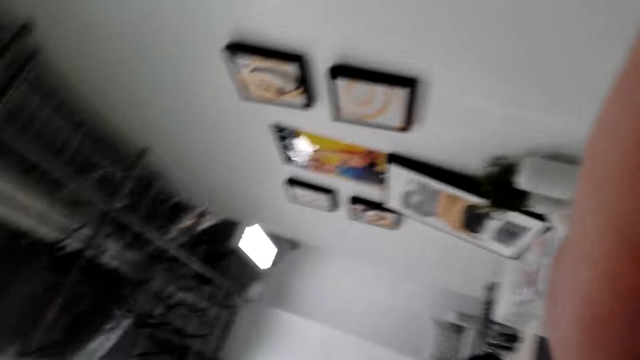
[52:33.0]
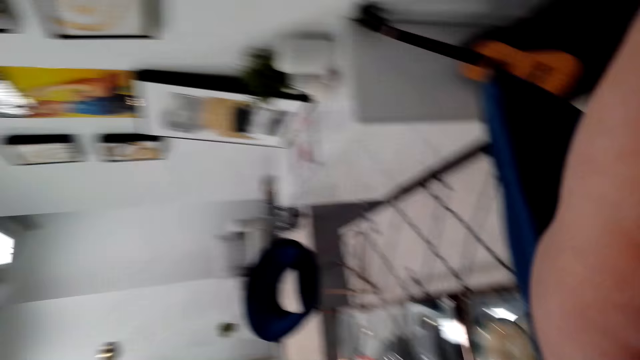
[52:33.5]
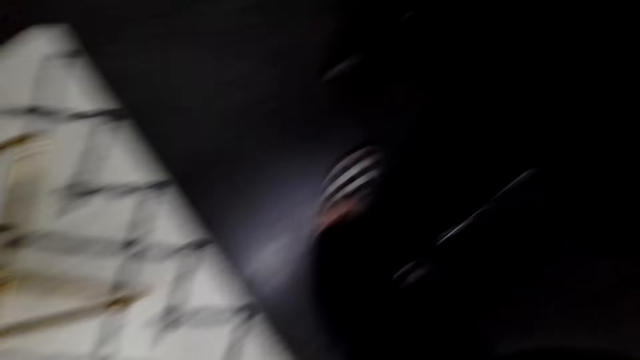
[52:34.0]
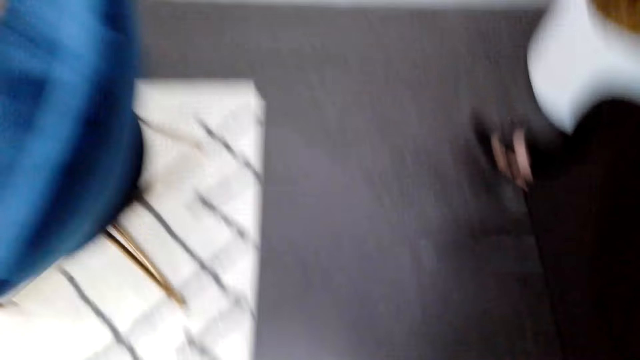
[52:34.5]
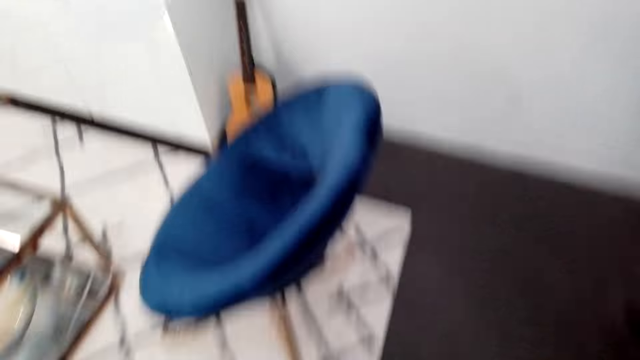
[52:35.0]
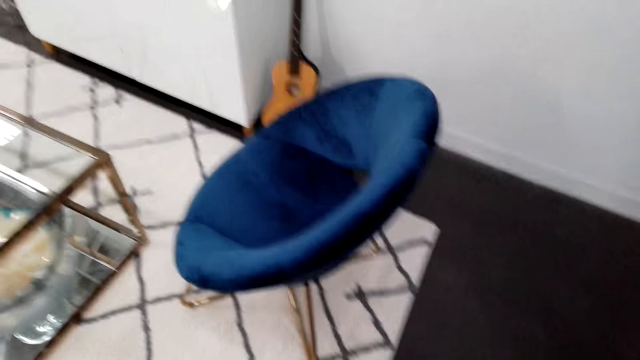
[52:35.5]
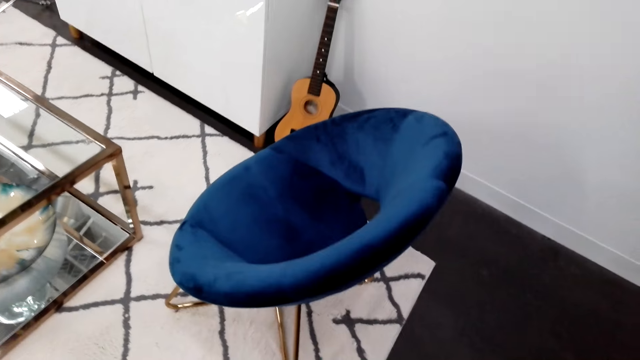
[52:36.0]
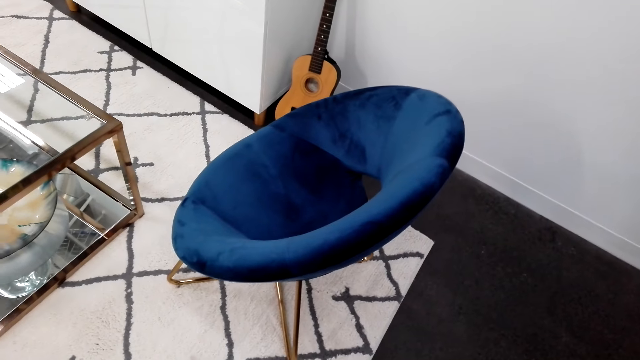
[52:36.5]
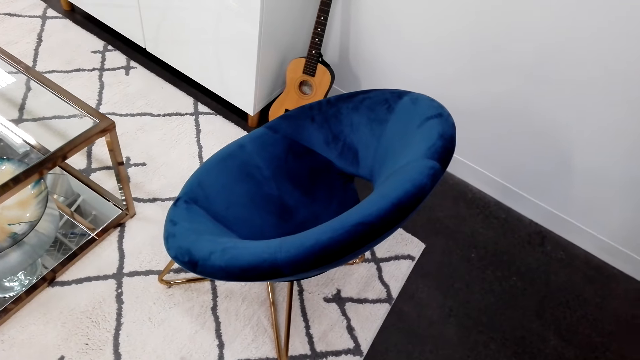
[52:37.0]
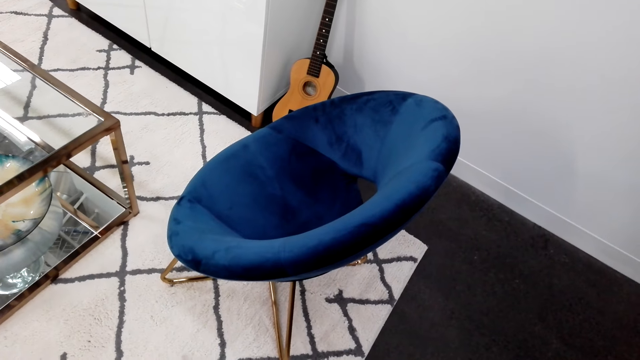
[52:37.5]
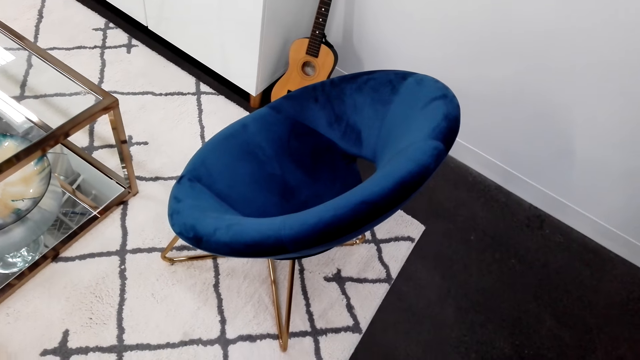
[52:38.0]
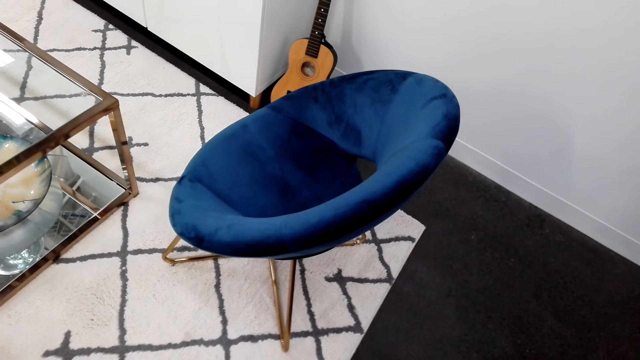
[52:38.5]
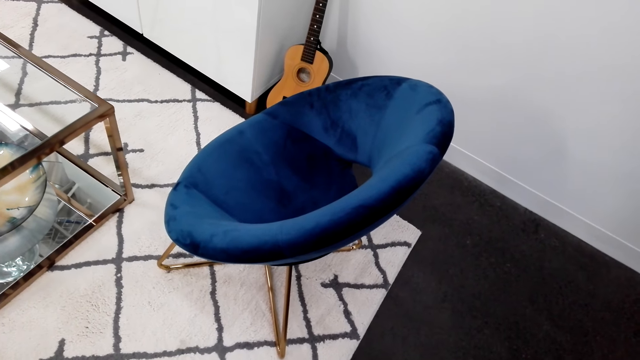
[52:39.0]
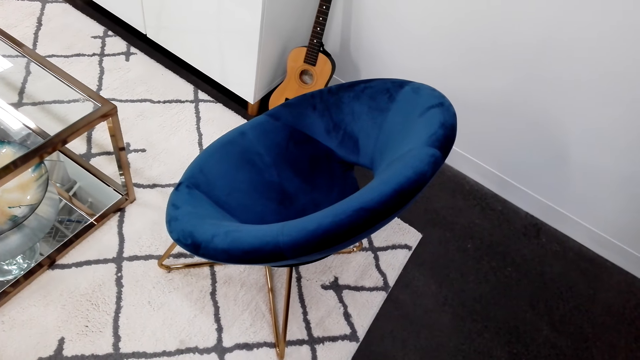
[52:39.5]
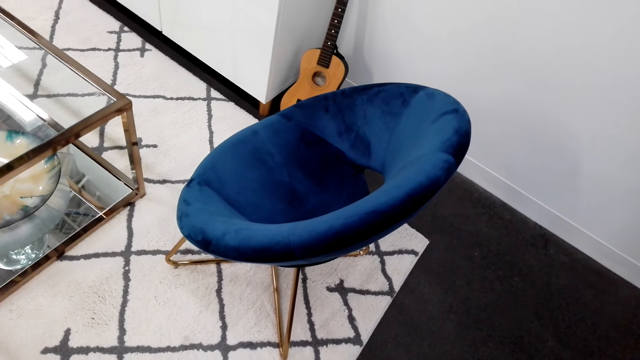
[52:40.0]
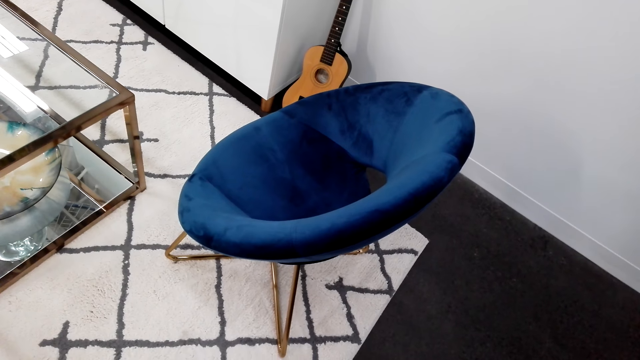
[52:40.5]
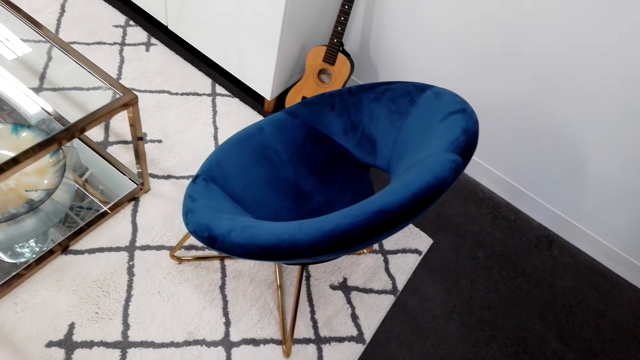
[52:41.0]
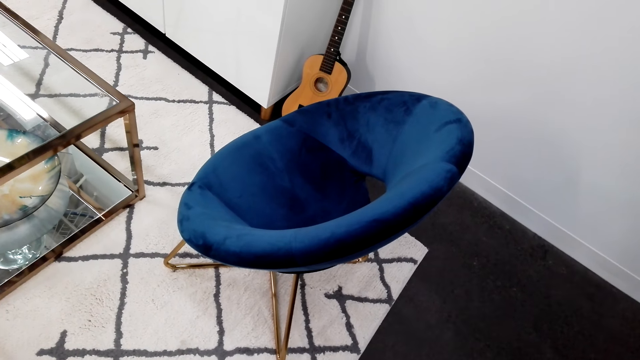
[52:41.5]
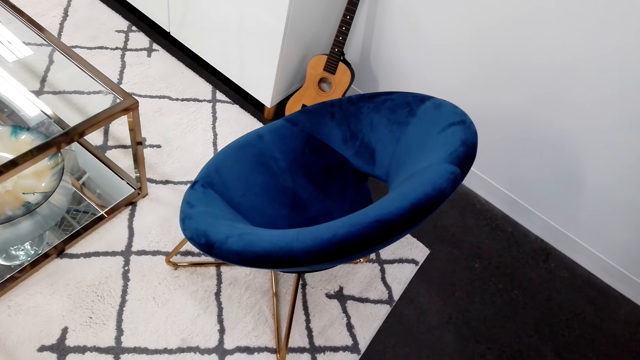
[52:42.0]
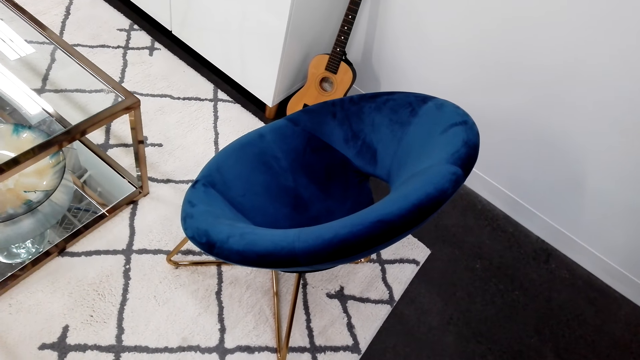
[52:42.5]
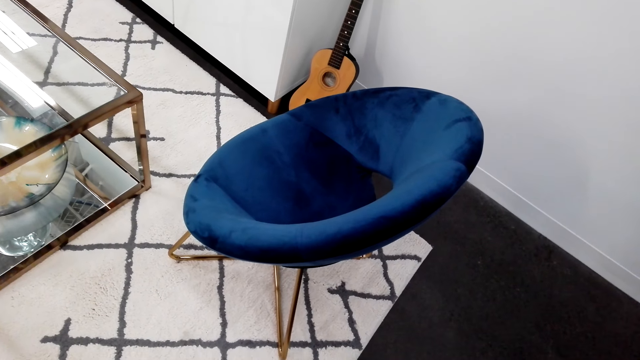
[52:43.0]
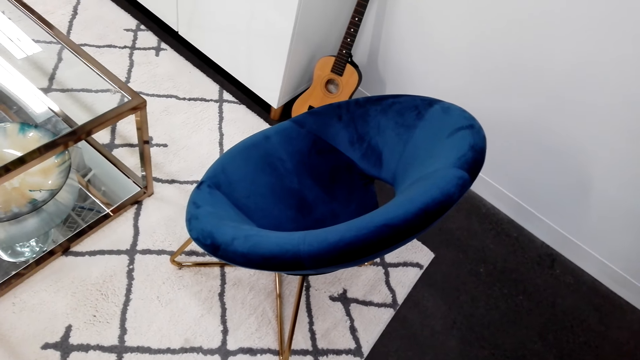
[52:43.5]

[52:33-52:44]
The woman picks up a camera. The camera wearer looks around.
